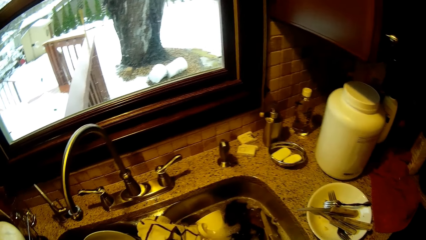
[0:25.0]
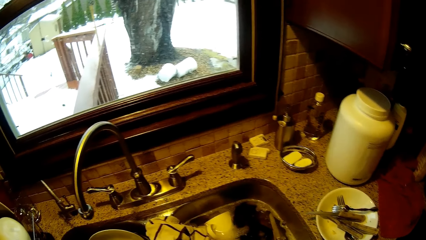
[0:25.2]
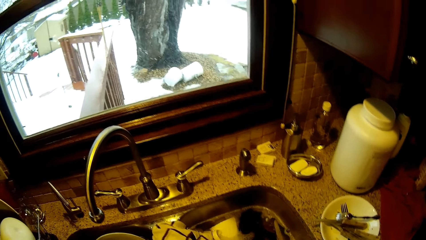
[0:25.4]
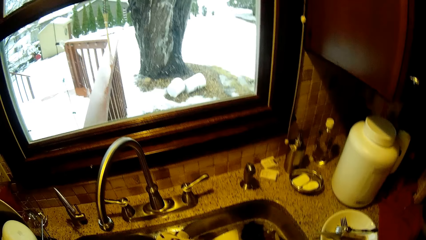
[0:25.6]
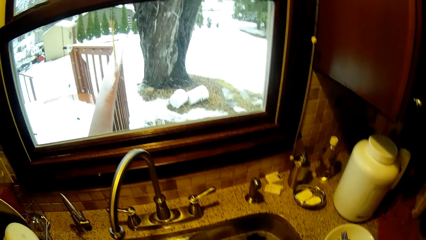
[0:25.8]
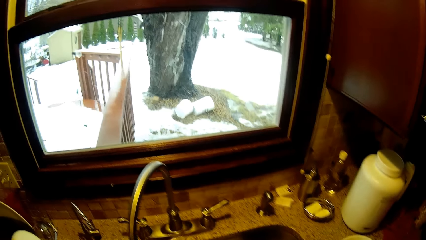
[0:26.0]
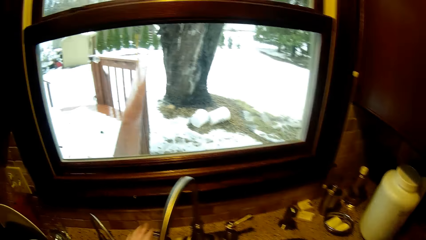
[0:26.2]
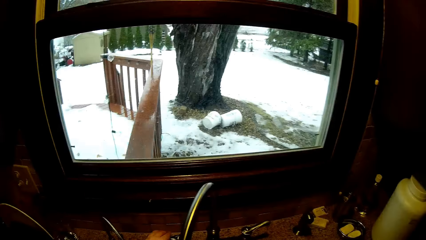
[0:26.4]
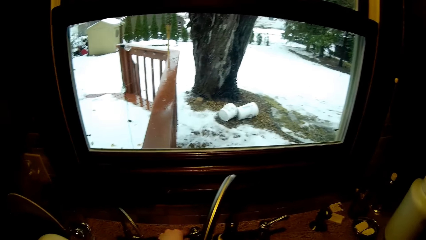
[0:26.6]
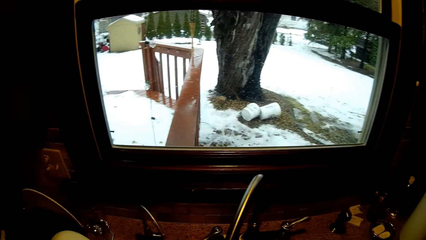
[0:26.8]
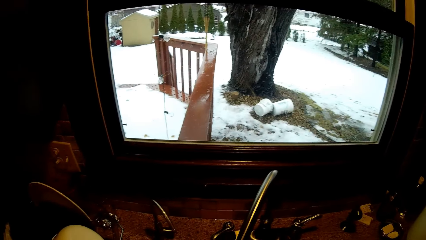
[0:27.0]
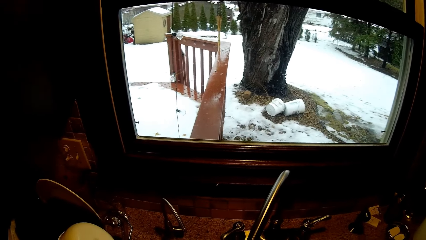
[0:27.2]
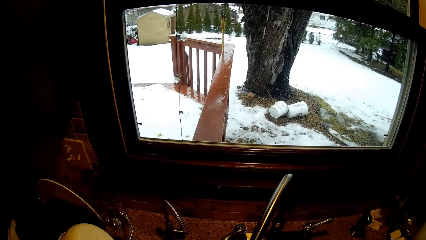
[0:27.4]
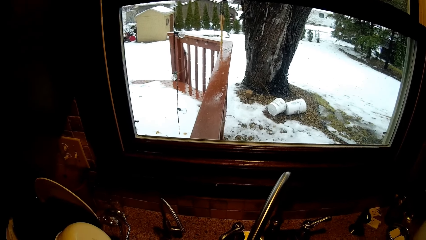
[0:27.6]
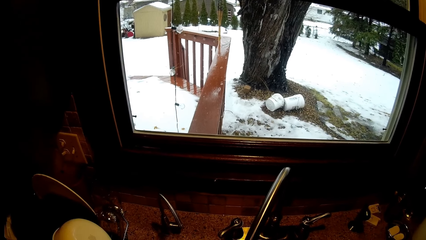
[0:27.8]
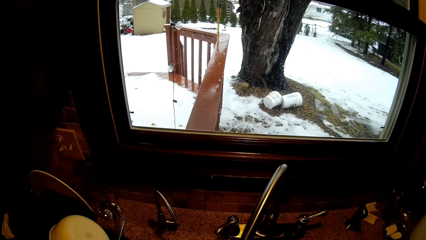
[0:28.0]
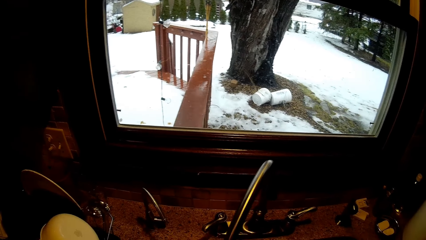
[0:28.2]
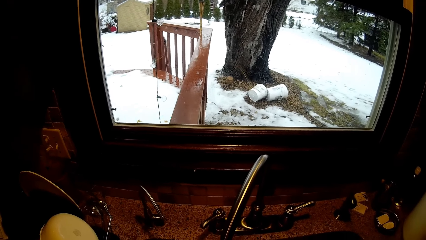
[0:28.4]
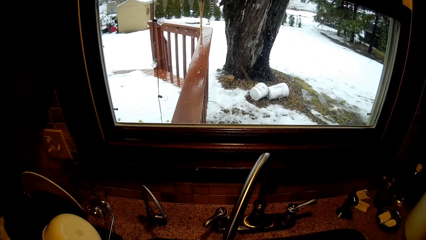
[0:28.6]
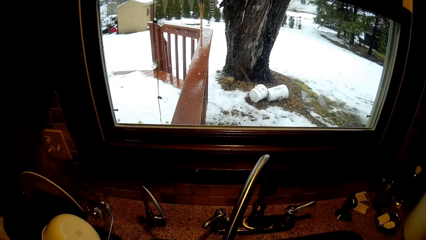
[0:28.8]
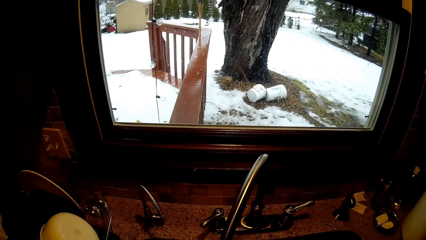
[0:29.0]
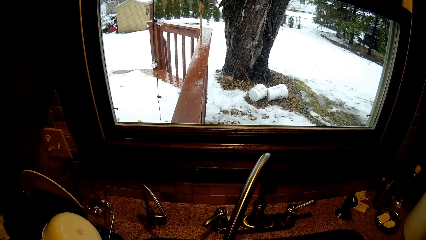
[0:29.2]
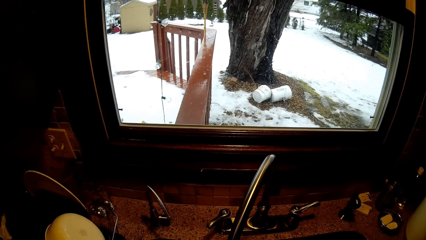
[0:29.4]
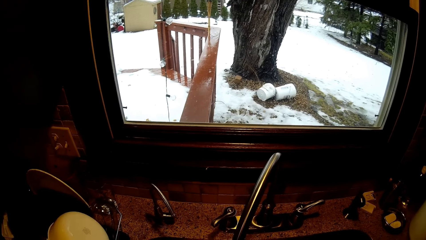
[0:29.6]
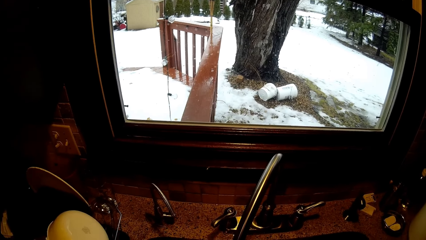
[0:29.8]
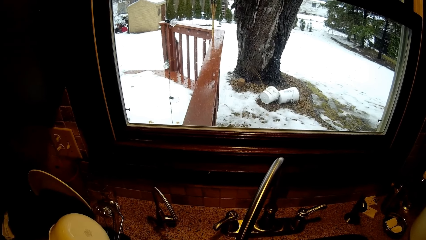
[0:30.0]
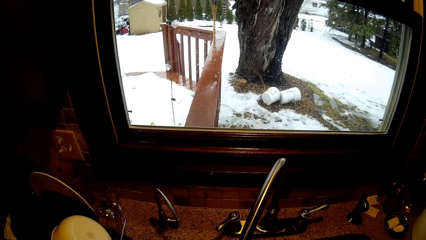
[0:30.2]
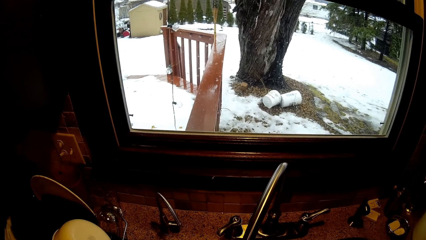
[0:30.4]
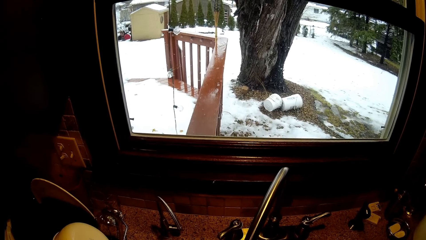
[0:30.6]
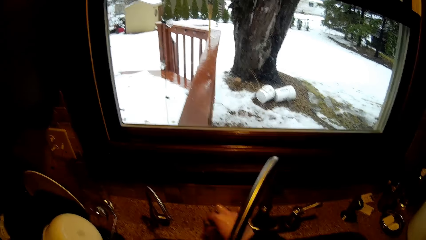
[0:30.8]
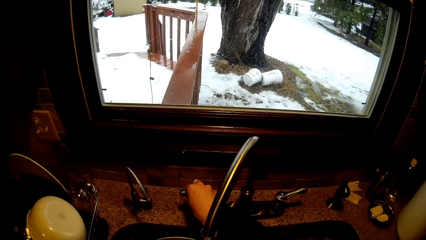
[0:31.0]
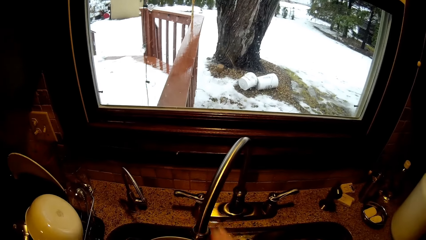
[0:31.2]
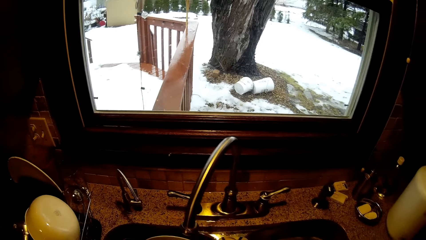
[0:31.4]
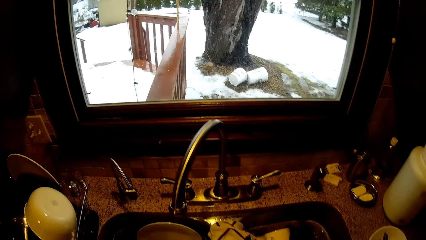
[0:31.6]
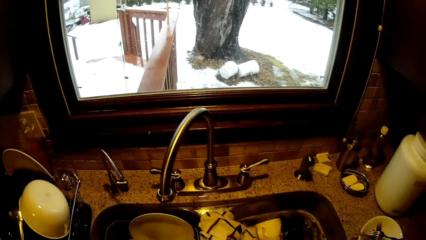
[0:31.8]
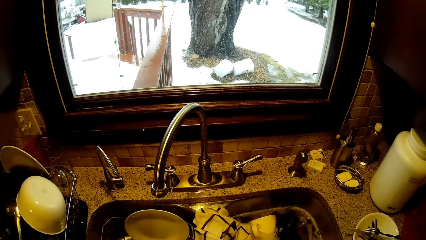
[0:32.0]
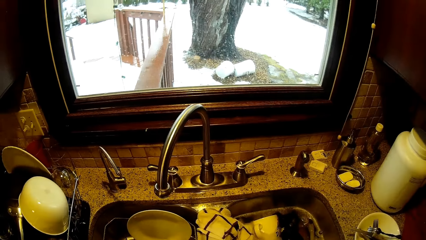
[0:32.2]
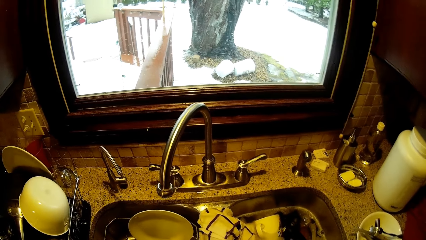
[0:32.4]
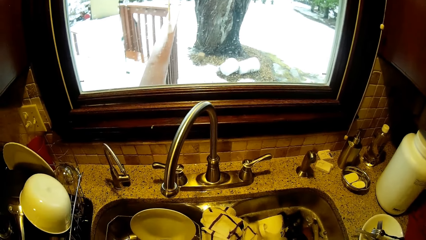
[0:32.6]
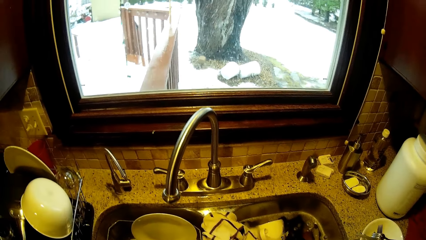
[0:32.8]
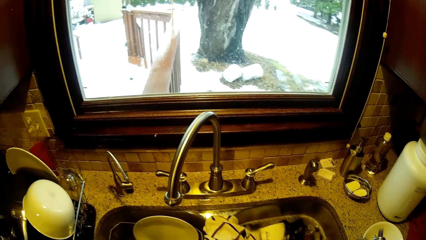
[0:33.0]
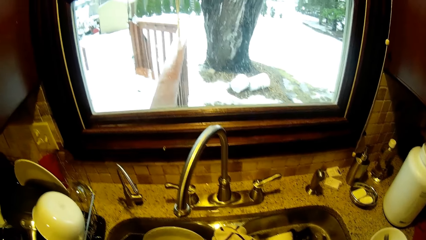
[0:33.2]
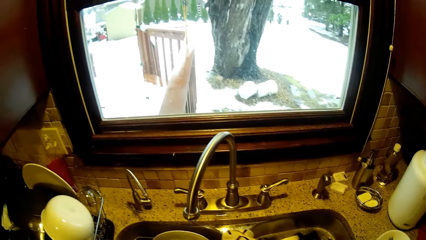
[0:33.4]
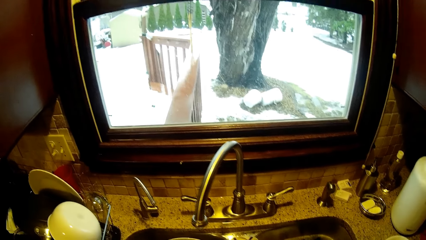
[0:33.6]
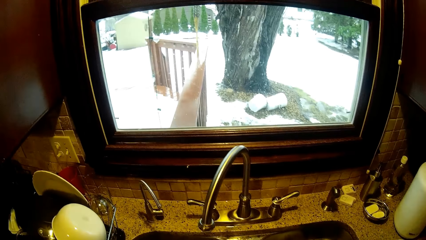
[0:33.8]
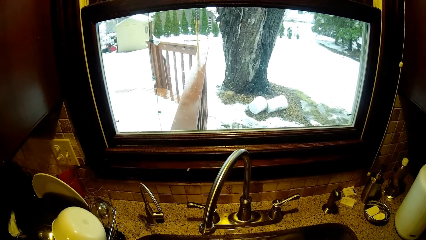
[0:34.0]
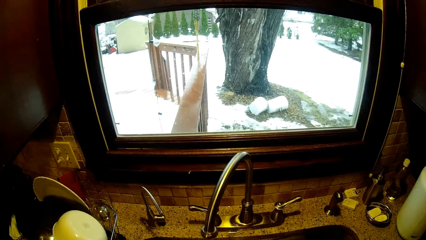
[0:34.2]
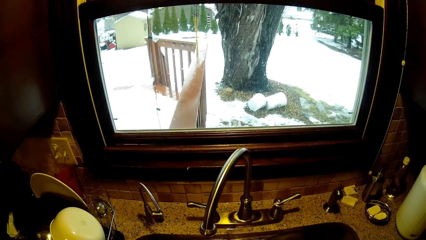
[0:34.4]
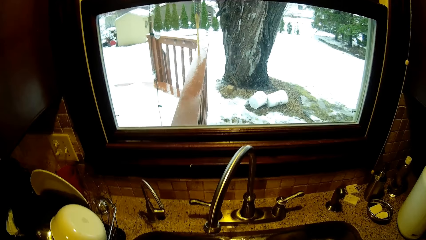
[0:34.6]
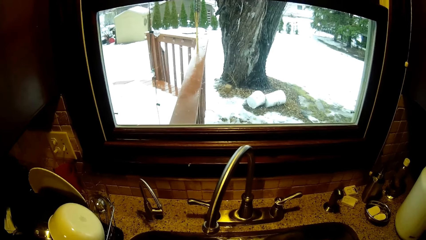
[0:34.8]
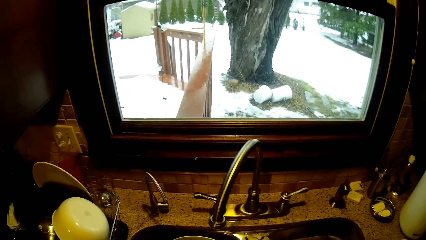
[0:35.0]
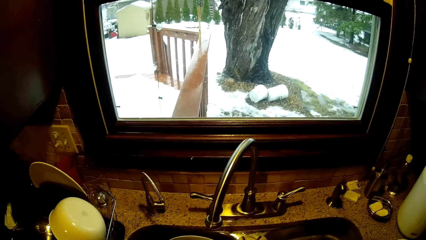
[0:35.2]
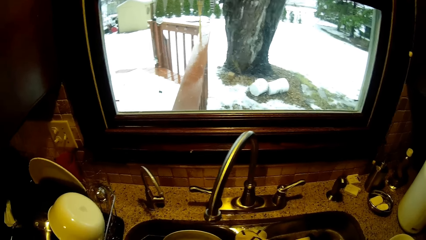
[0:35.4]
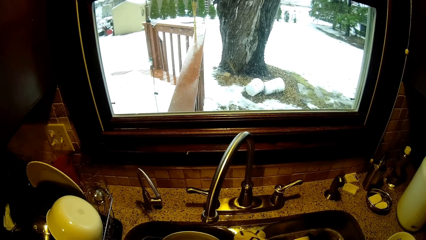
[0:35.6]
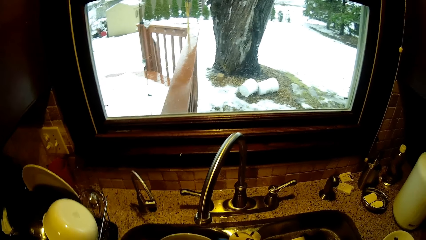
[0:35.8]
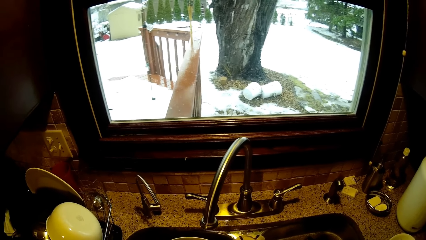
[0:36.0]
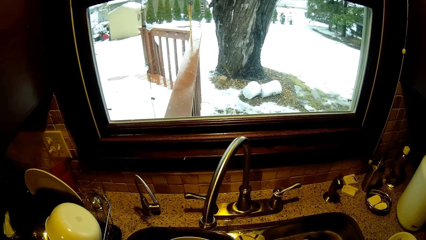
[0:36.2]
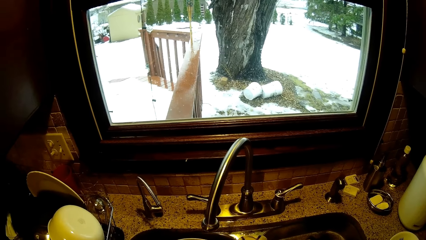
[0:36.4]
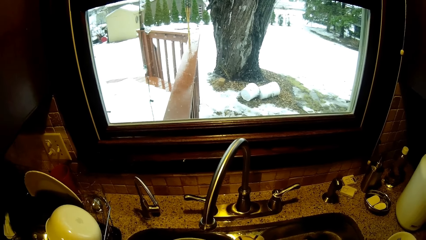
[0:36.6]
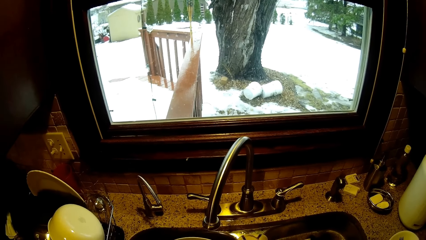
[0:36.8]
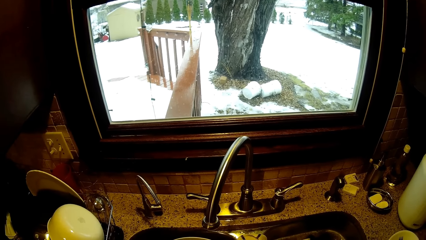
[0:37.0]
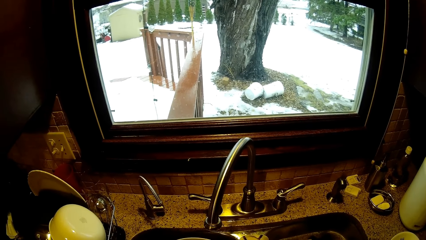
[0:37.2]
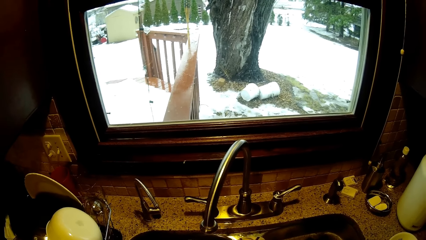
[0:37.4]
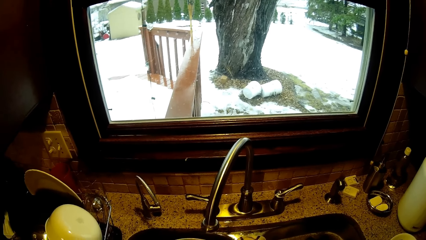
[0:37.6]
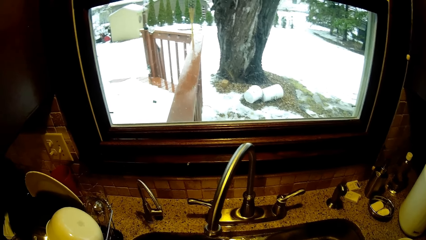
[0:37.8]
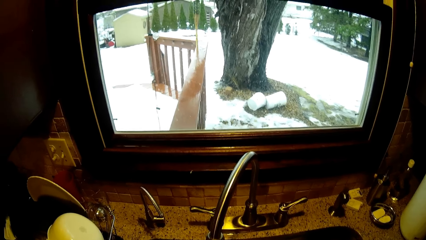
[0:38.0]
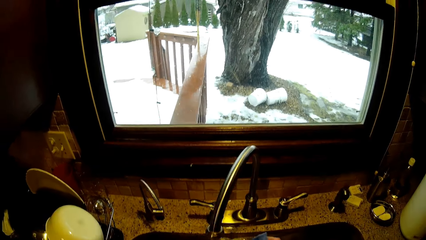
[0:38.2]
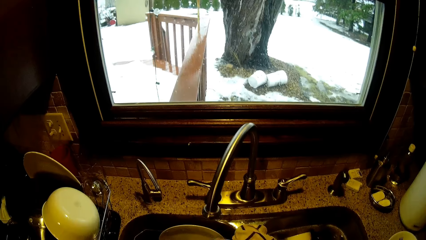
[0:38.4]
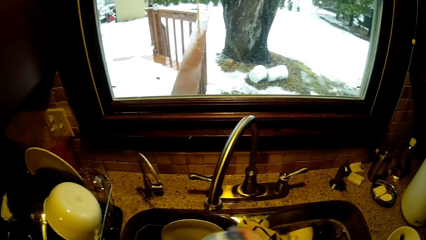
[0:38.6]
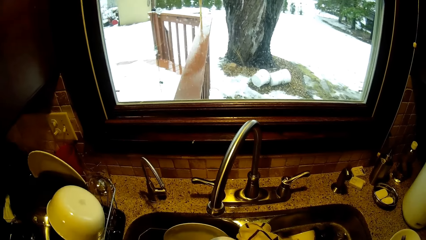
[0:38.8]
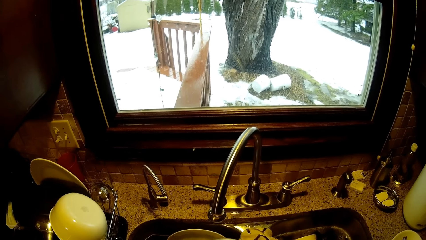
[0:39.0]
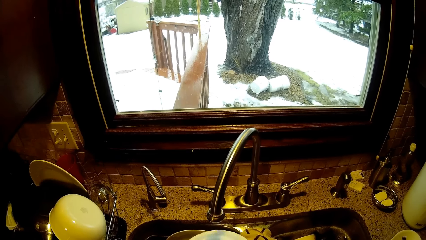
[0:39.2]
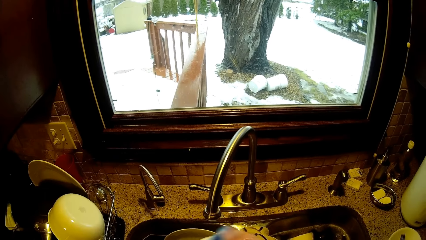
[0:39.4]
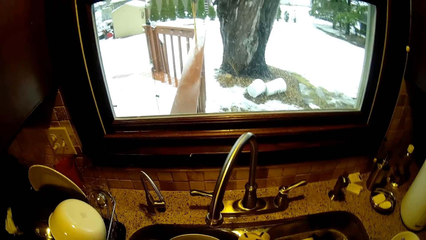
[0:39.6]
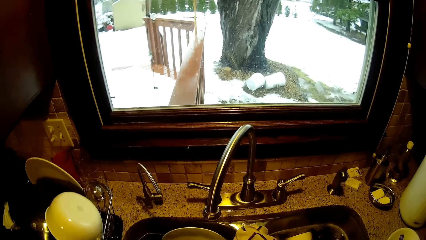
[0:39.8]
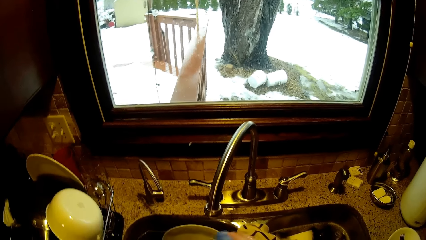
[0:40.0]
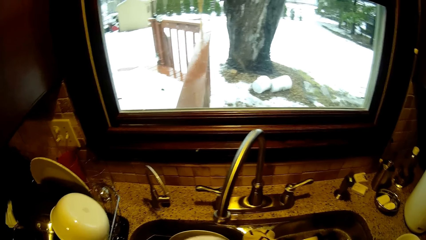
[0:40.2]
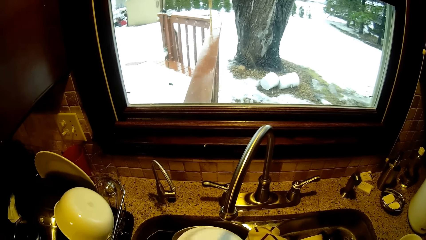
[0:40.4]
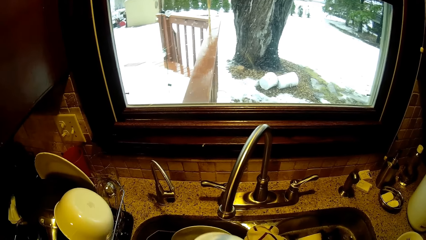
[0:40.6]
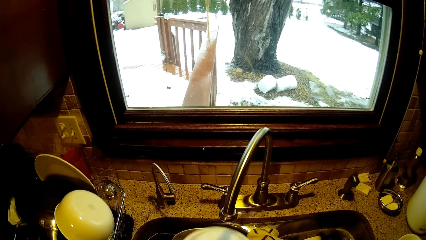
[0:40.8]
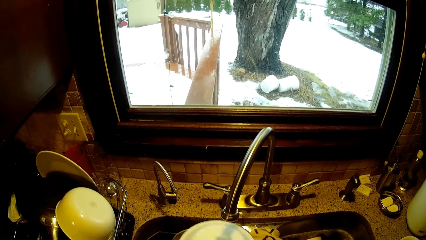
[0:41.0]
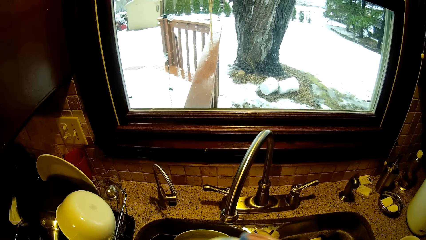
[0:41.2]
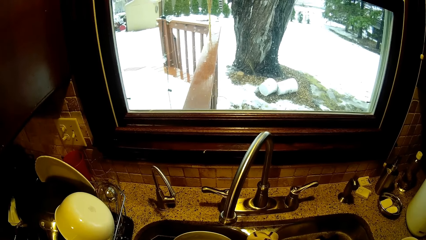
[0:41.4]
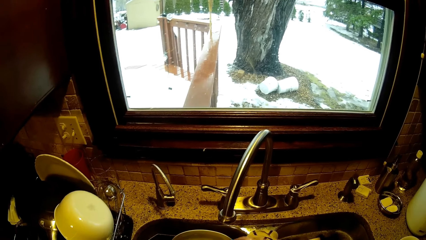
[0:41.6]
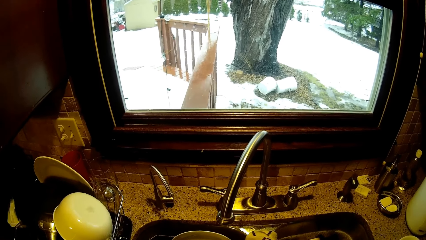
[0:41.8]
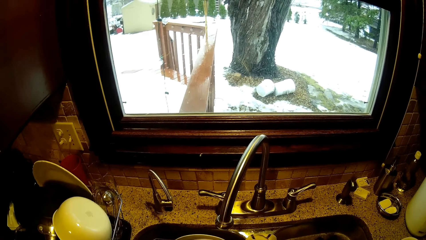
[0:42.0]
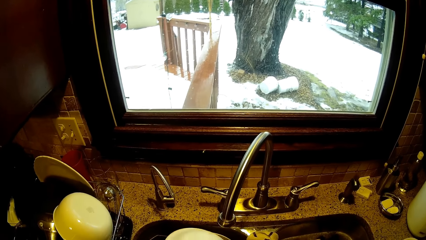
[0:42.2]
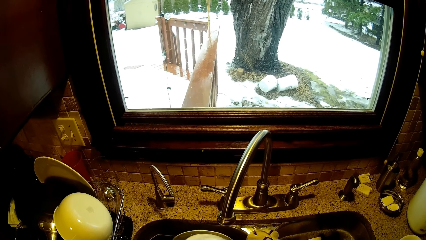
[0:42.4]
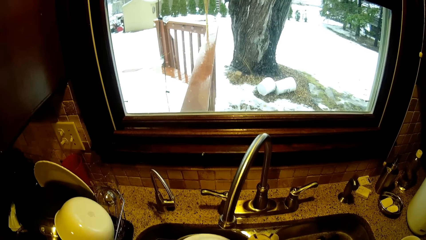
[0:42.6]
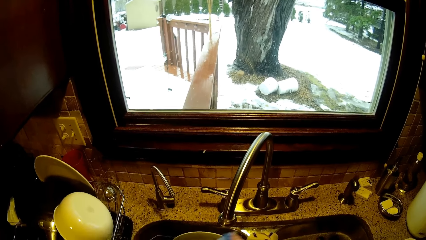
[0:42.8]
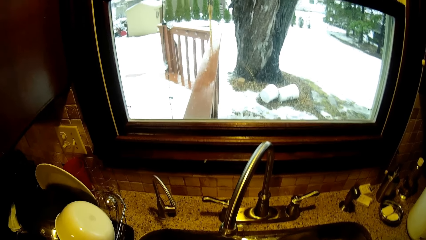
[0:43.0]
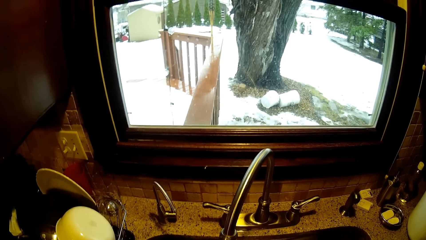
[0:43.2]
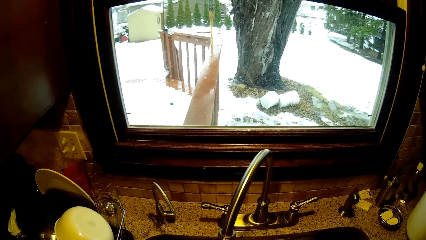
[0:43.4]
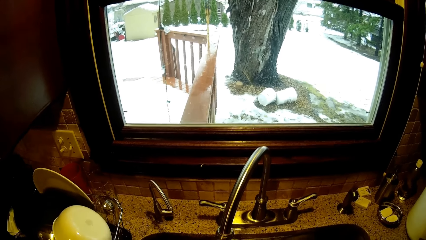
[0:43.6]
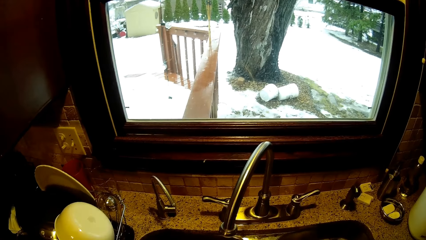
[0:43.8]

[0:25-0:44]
The camera wearer closes the tap. They take another plate. They clean the plate.
